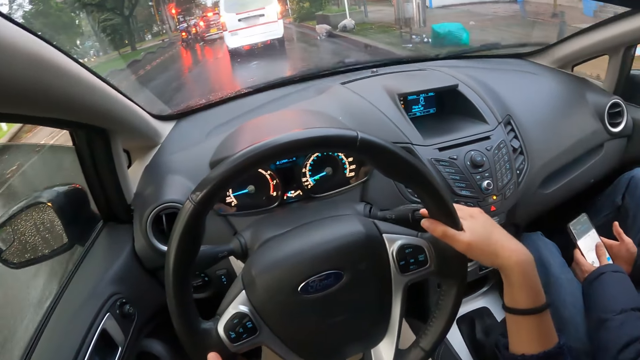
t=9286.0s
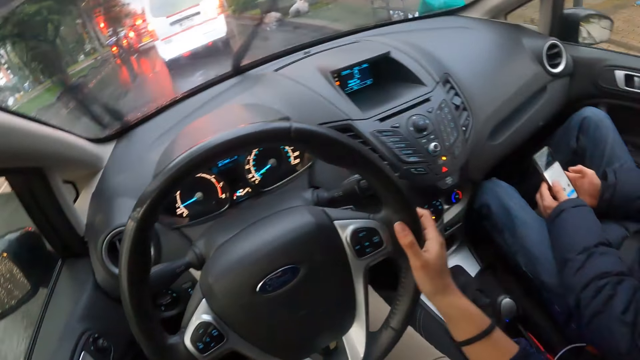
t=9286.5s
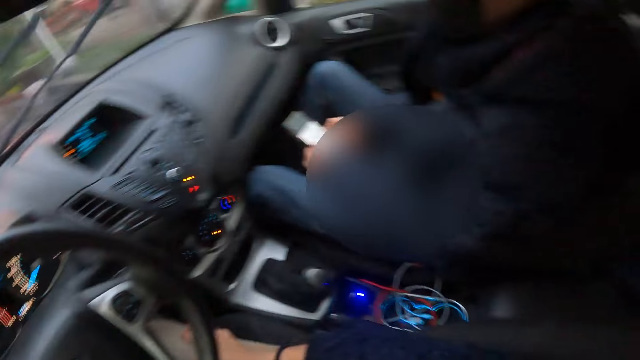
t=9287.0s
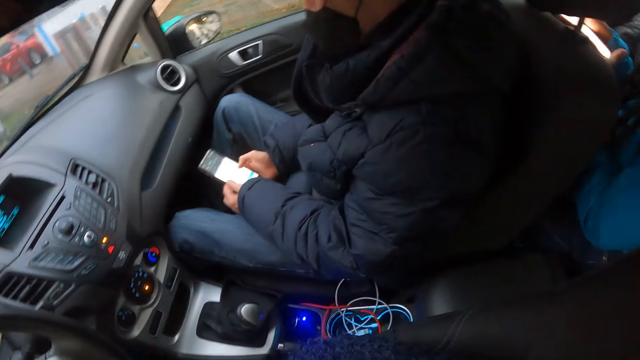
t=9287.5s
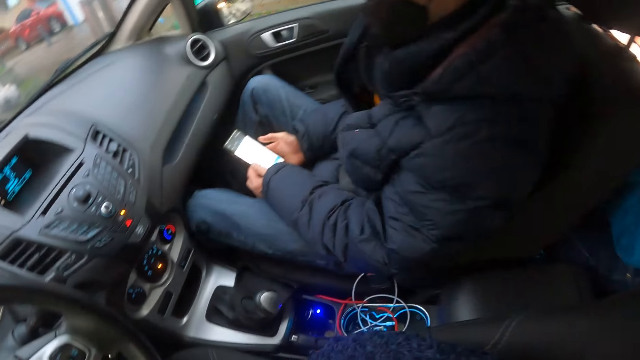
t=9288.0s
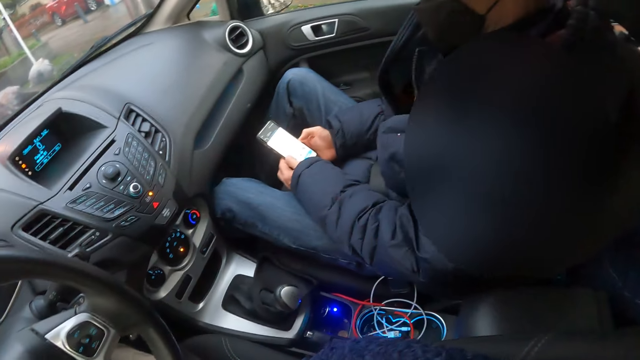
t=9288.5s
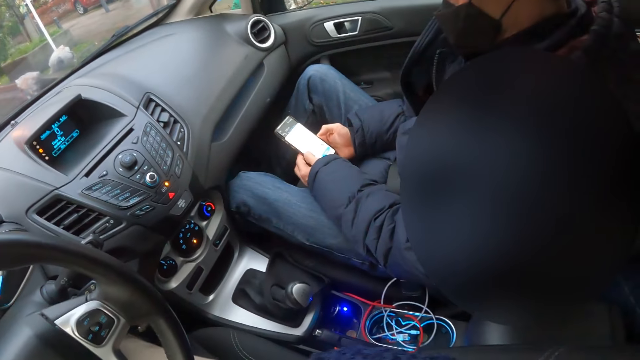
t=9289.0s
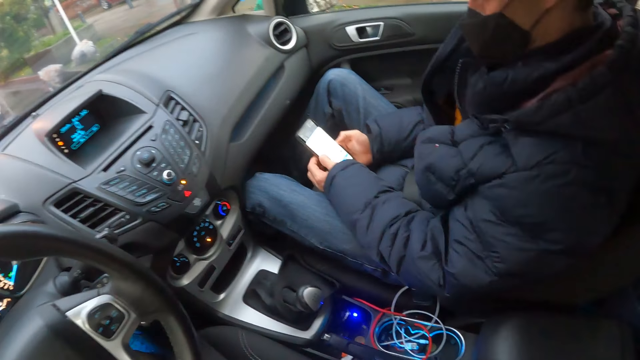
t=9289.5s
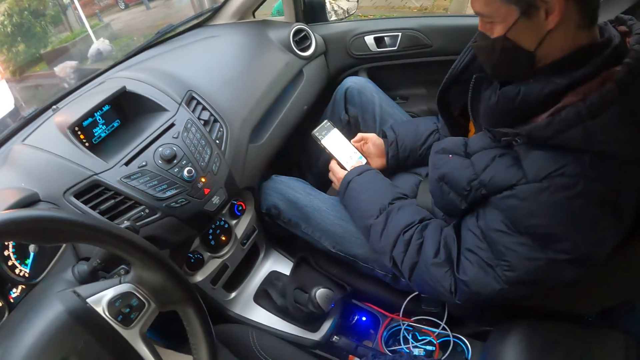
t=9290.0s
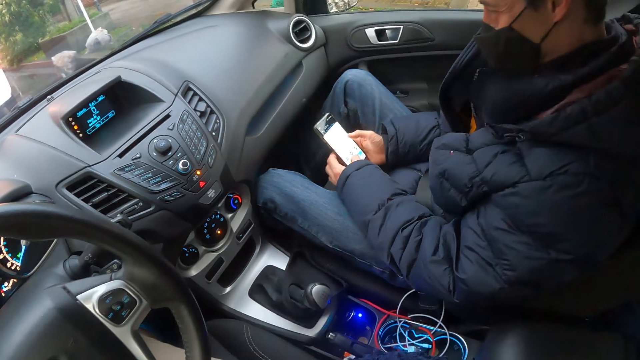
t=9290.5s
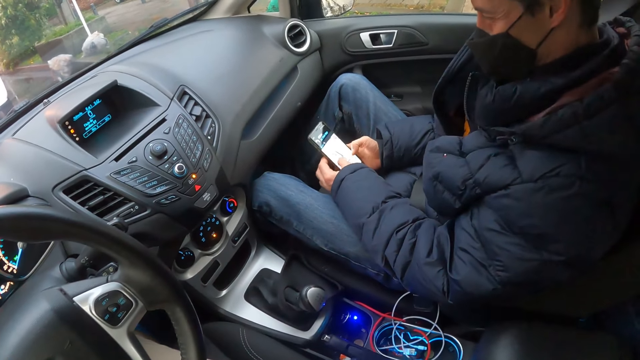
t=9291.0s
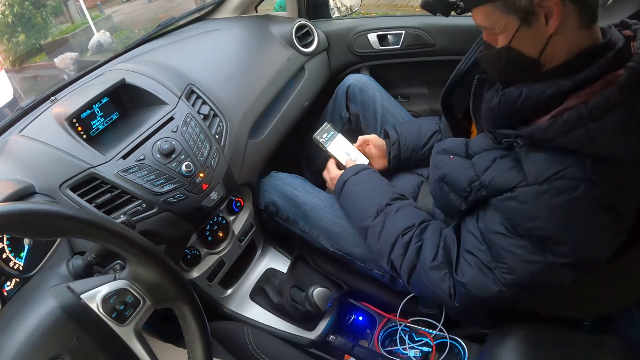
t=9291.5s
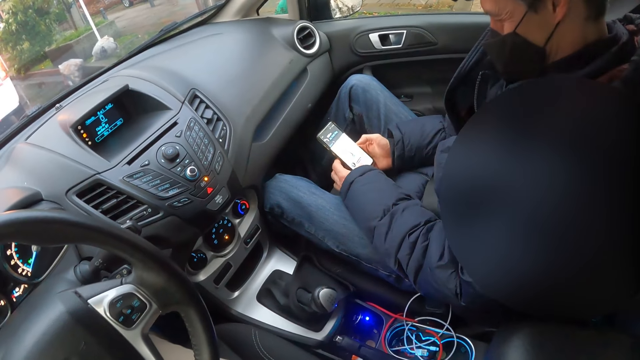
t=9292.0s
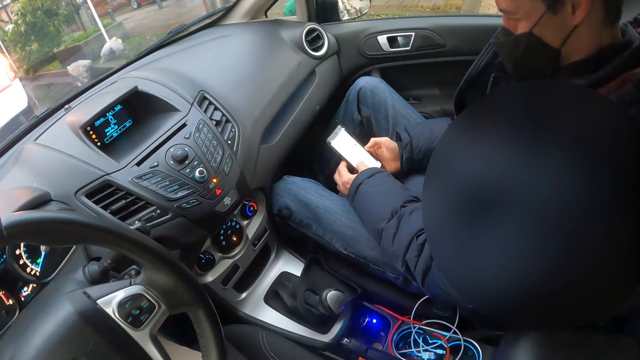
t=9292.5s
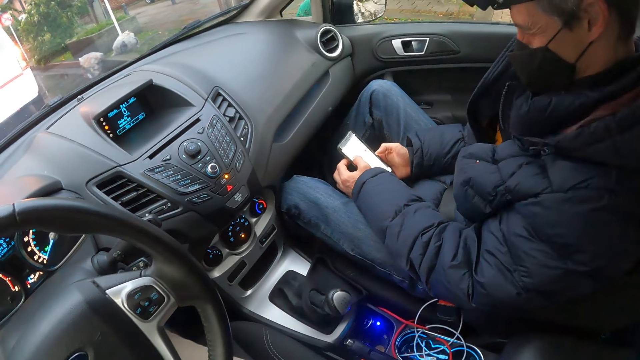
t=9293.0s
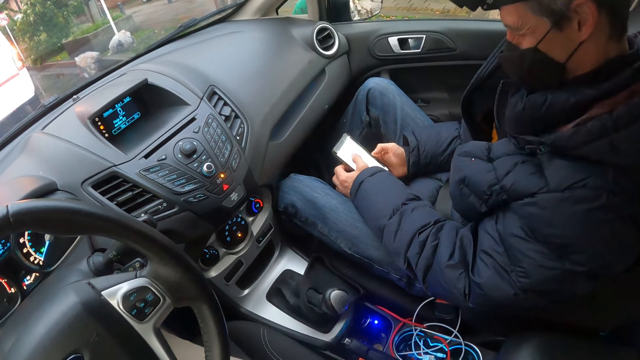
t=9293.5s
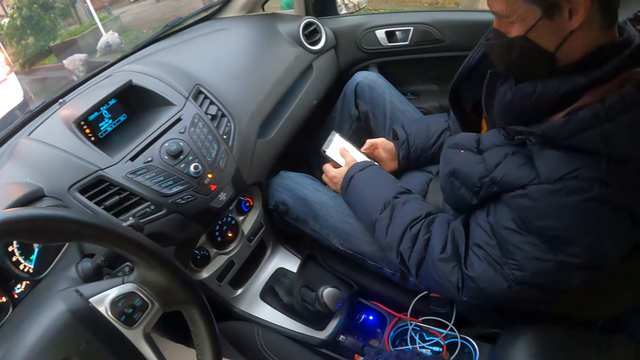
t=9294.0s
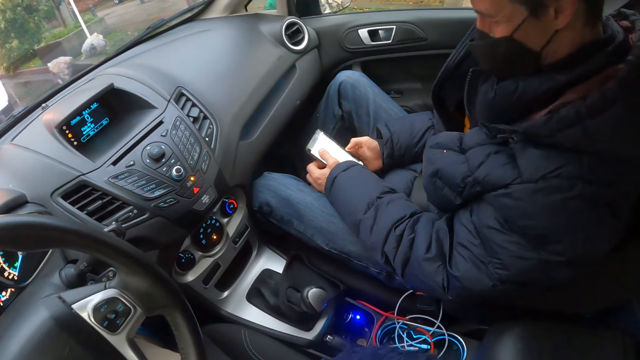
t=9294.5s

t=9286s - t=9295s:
The camera wearer places his right hand on the steering wheel of the car. He controls the steering wheel, flips the switch of the wiper of the car with his right hand. He controls the steering wheel again. He removes his right hand from the steering wheel of the car, places his right hand on his right lap. He converses with a man. The man uses a mobile phone.

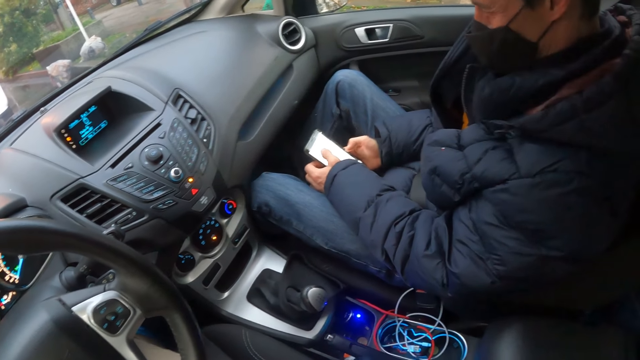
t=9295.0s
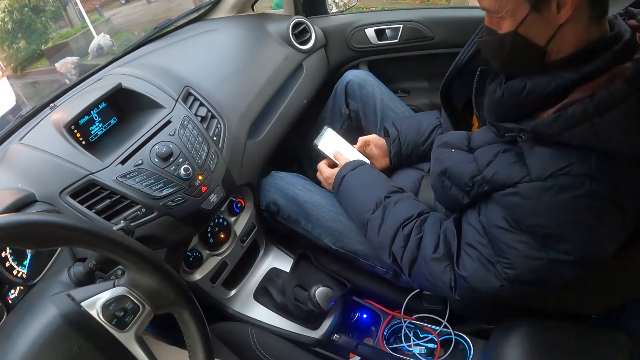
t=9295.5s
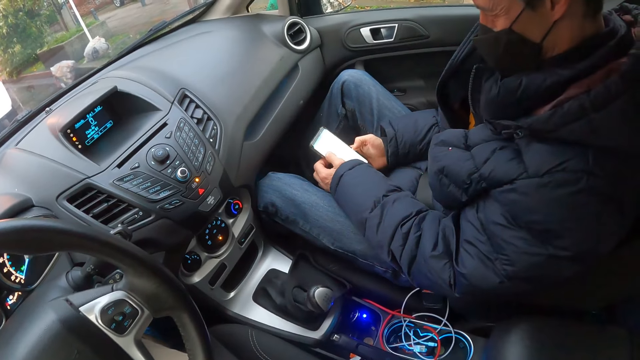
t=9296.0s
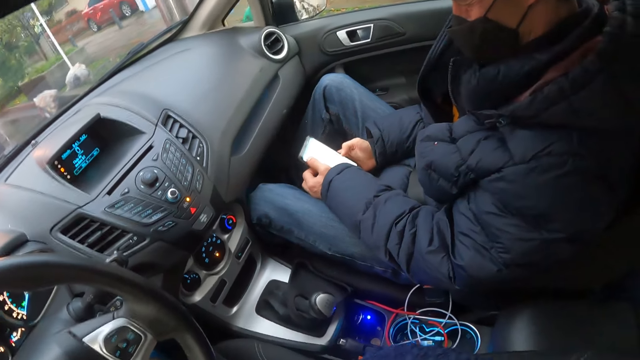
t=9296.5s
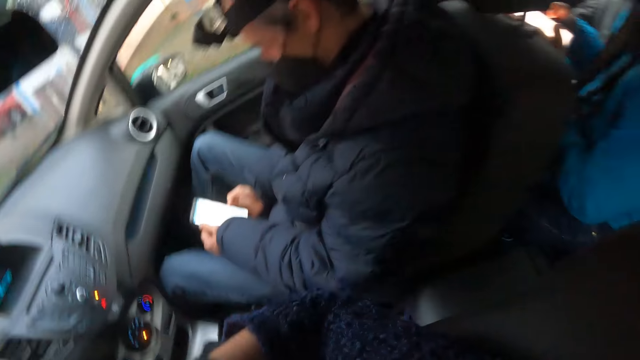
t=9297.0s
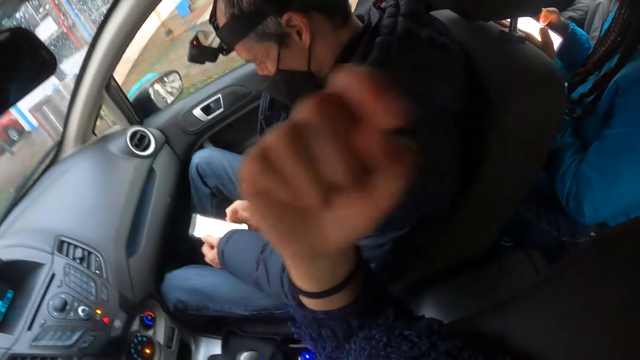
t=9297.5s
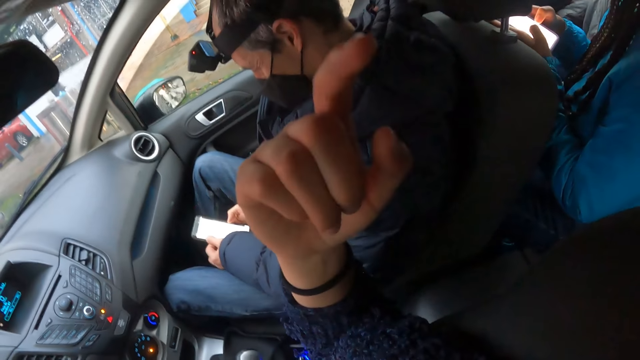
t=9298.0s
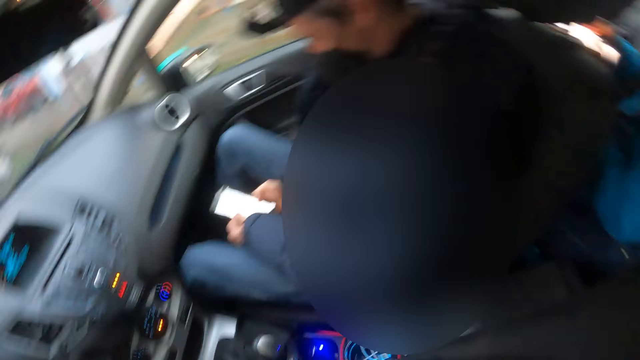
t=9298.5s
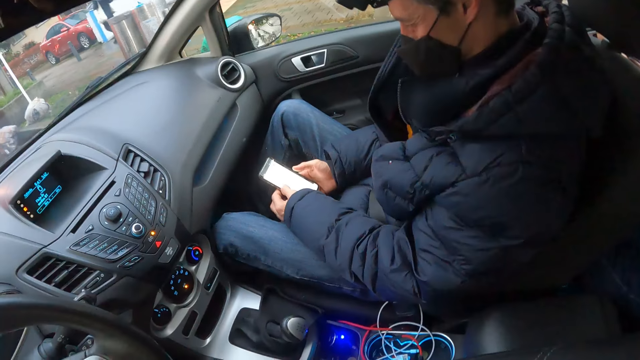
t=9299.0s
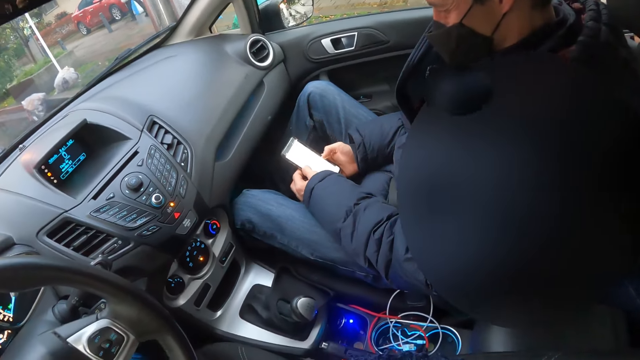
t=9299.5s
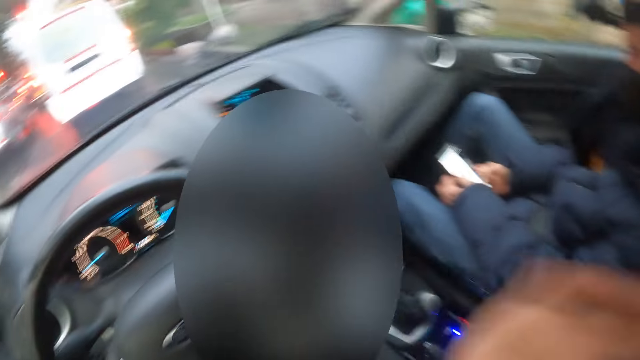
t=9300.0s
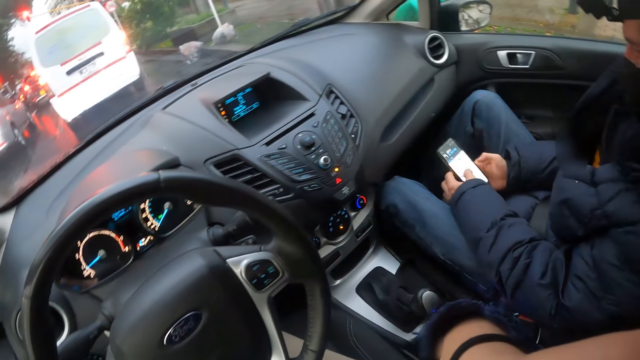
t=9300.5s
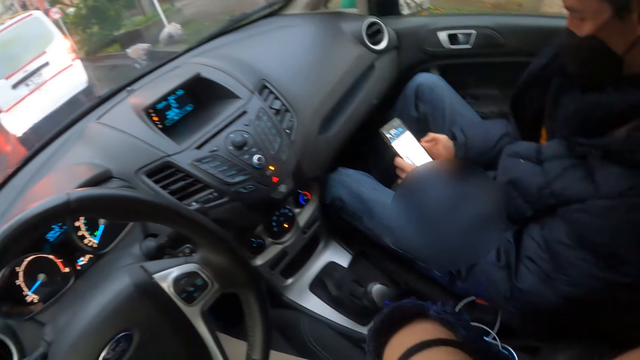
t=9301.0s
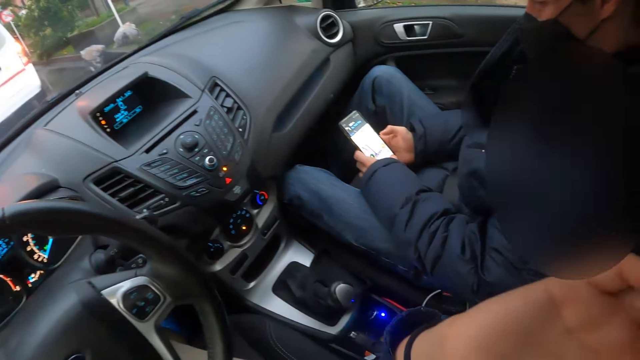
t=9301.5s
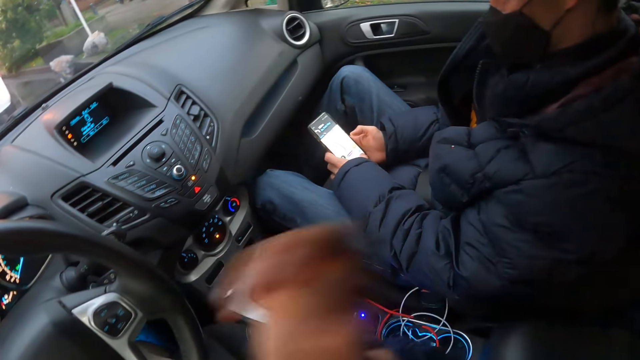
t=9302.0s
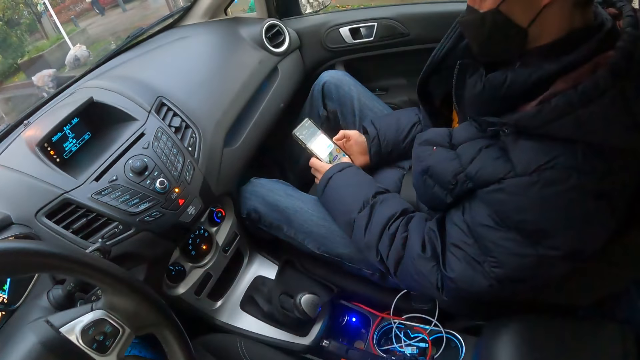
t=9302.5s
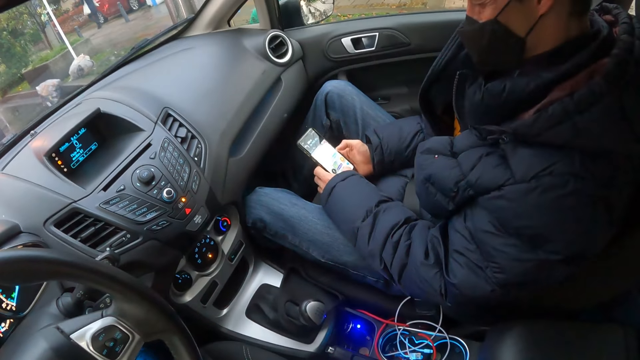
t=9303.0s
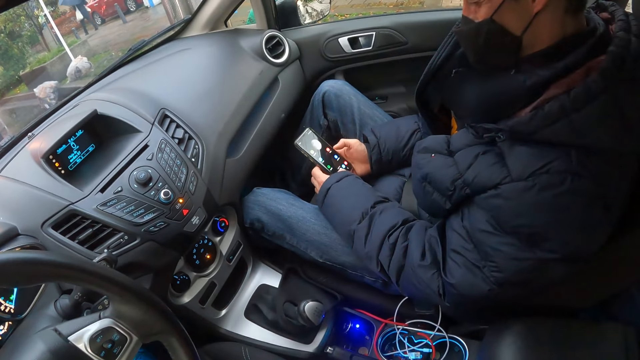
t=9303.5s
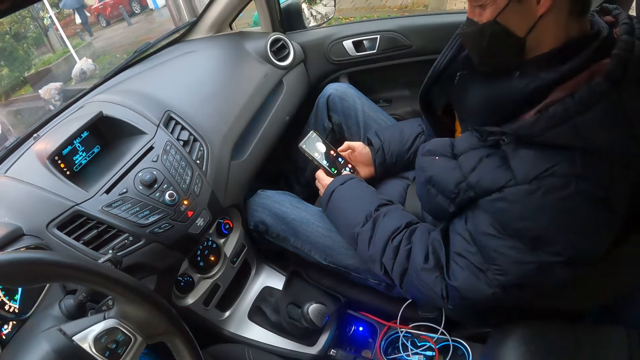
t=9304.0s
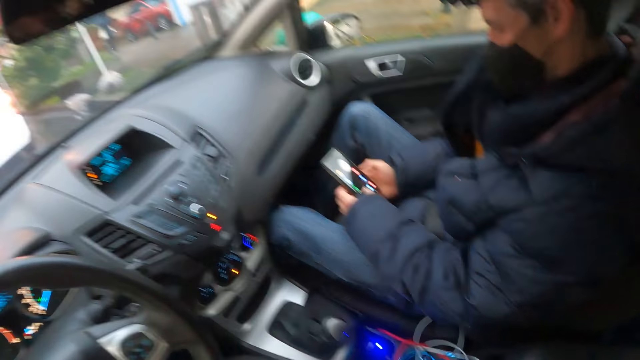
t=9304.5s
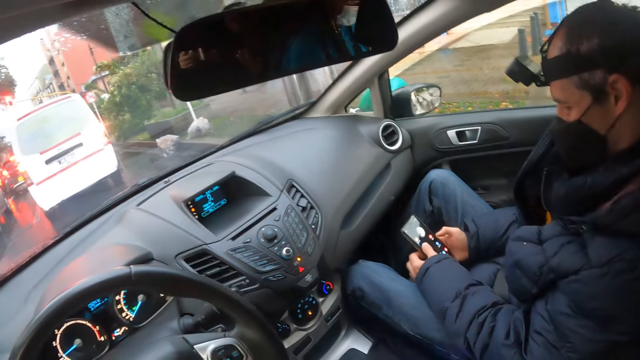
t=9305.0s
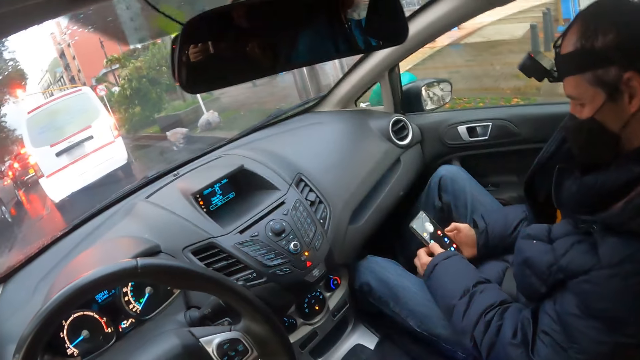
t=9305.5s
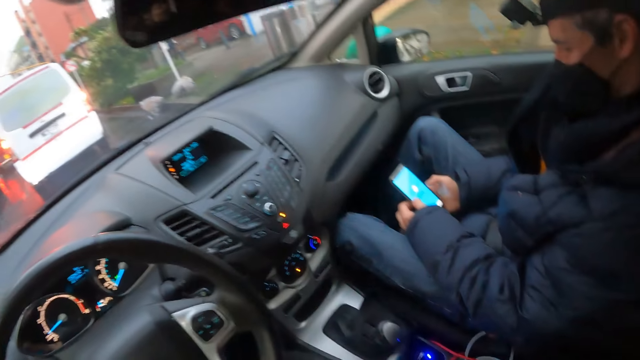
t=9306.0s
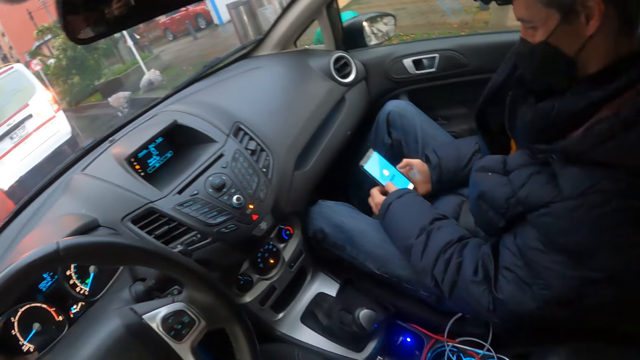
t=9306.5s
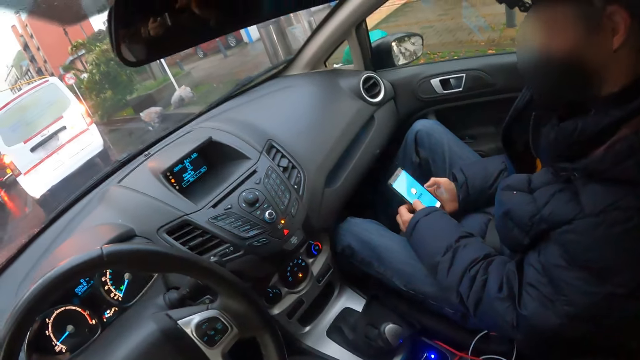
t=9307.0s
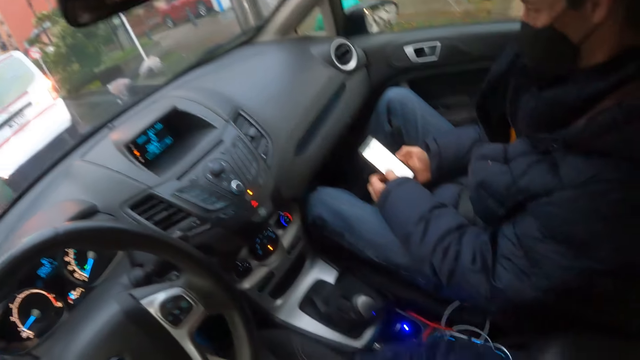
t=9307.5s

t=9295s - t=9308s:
The camera wearer raises his right hand. He lowers his right hand. He raises his right hand to his face. He lowers his right hand from his face.
